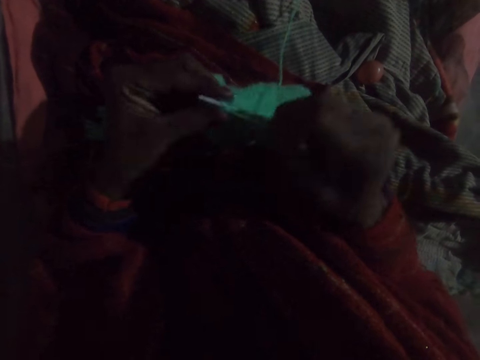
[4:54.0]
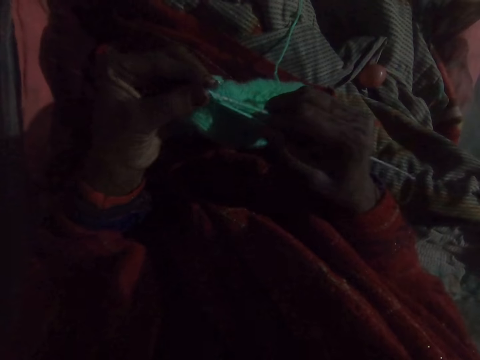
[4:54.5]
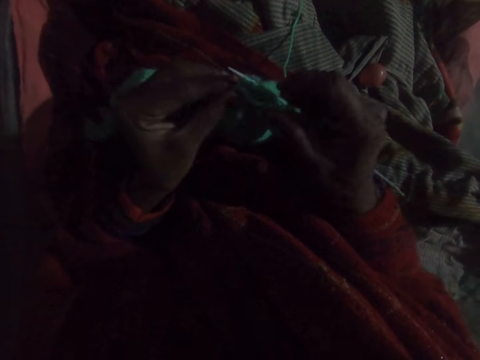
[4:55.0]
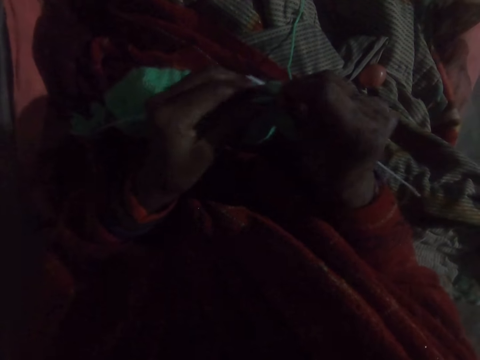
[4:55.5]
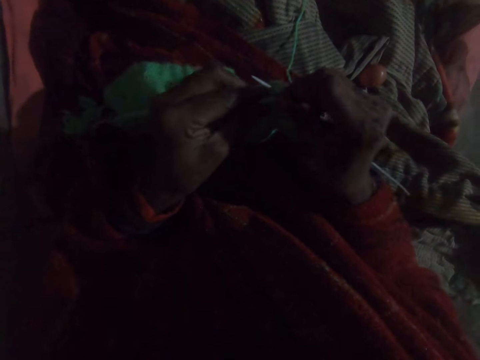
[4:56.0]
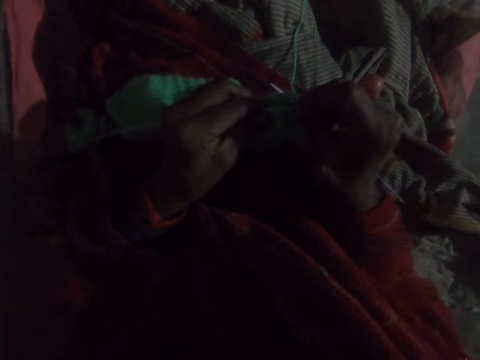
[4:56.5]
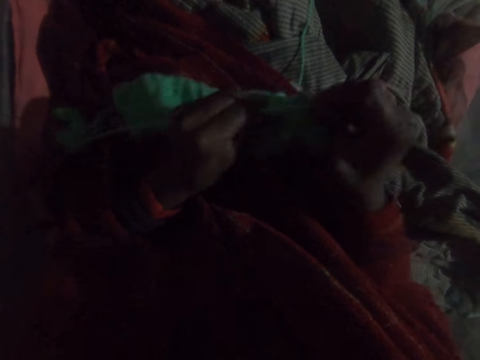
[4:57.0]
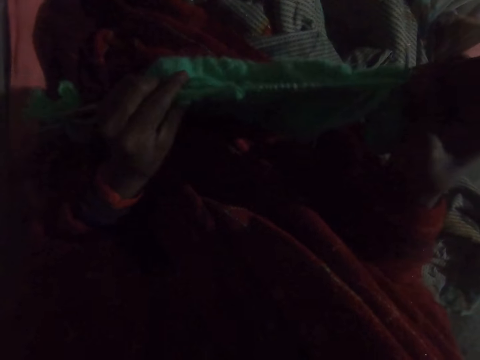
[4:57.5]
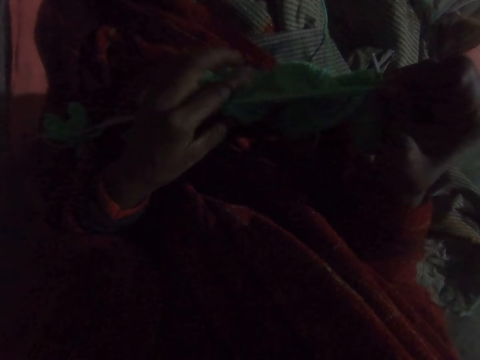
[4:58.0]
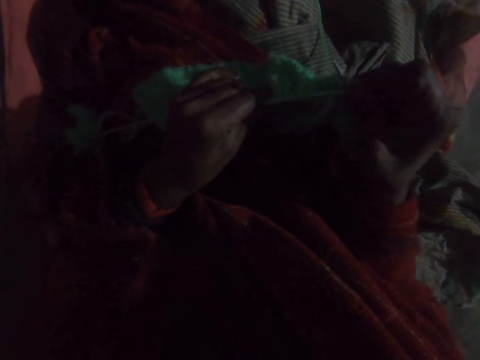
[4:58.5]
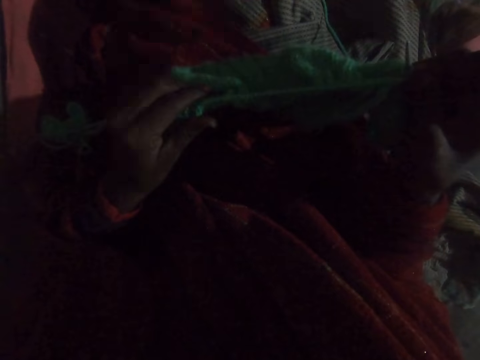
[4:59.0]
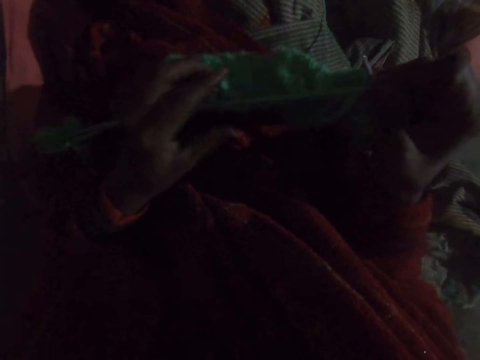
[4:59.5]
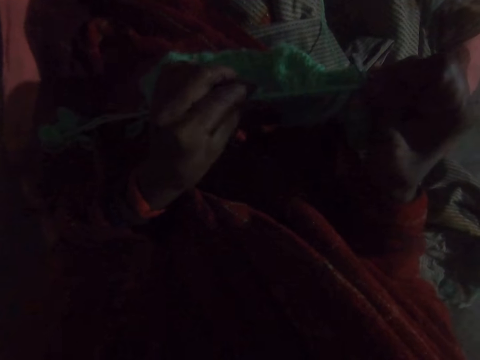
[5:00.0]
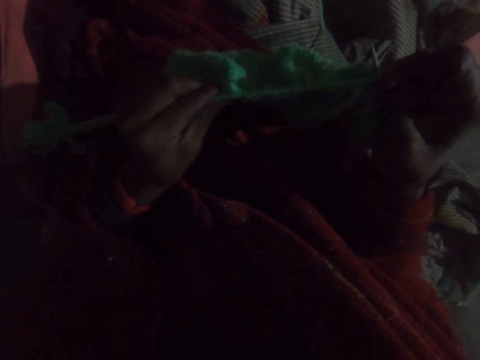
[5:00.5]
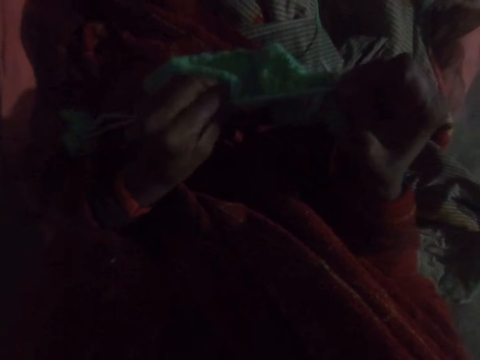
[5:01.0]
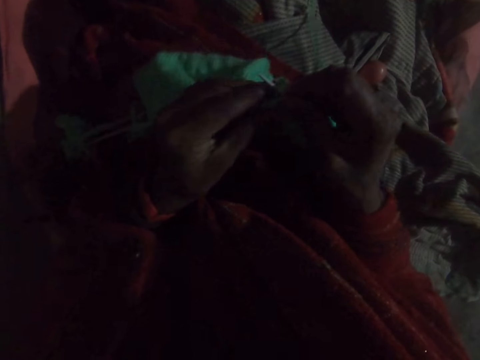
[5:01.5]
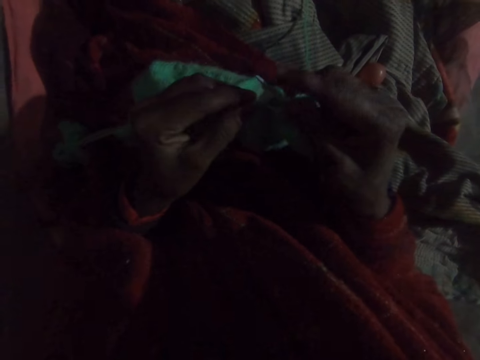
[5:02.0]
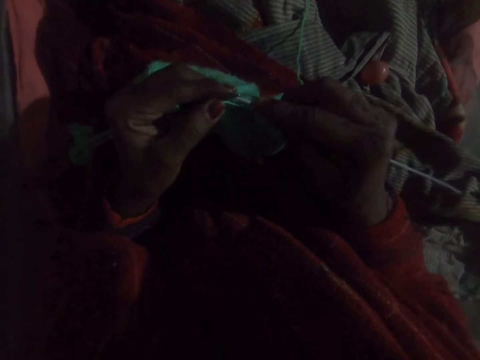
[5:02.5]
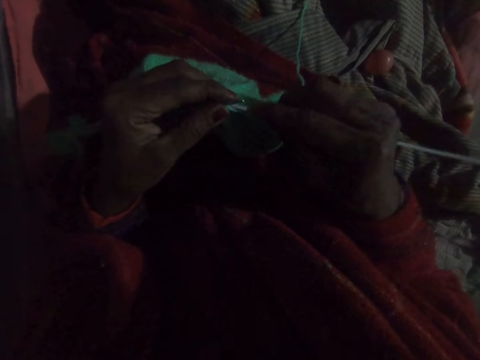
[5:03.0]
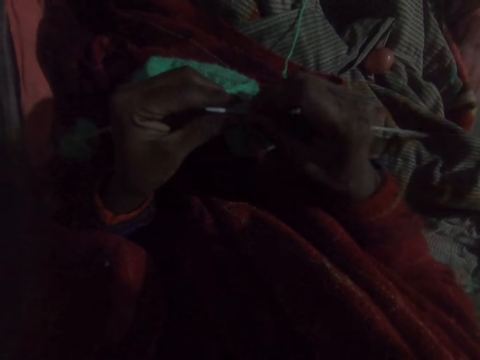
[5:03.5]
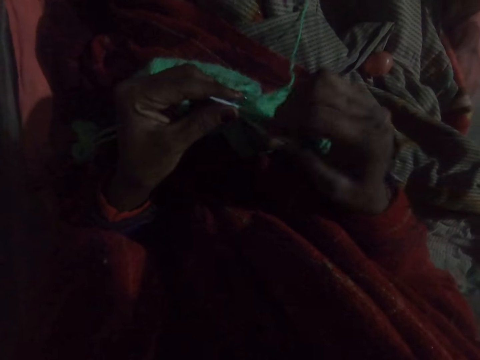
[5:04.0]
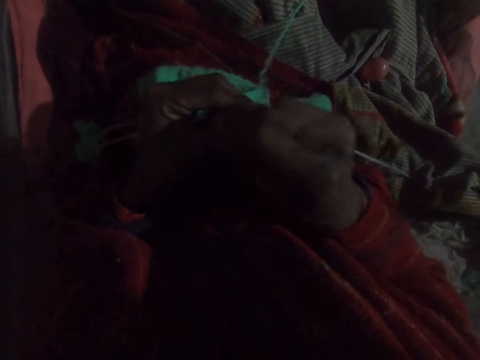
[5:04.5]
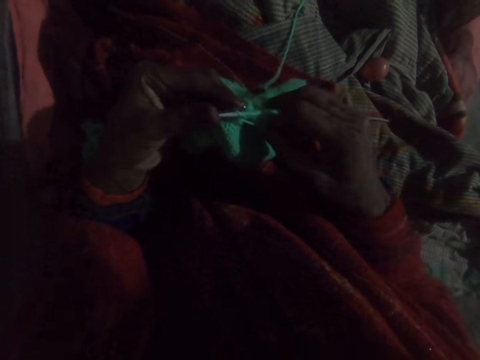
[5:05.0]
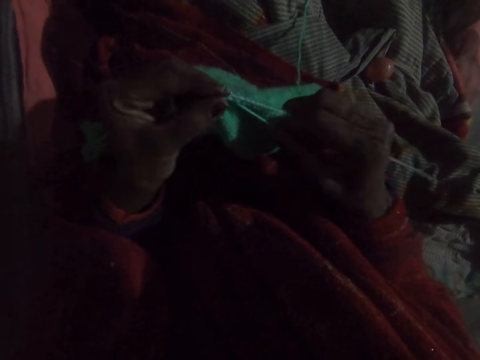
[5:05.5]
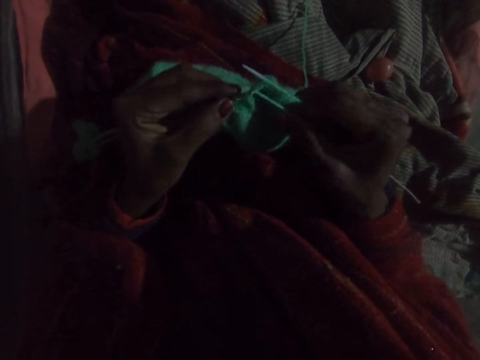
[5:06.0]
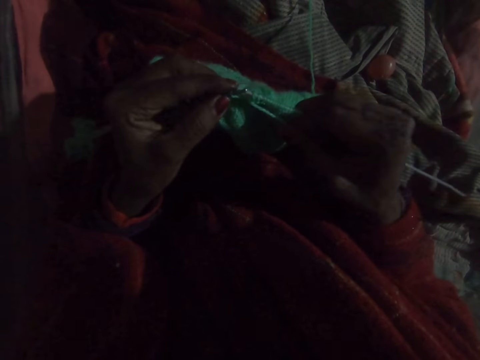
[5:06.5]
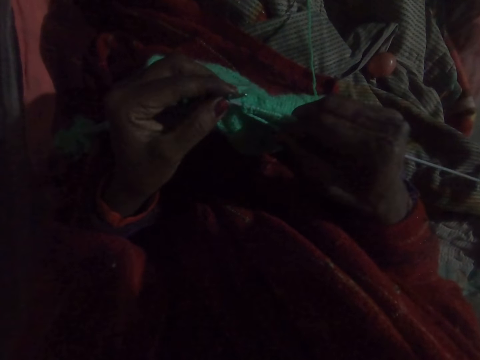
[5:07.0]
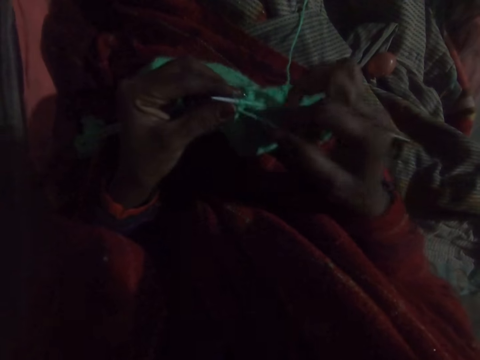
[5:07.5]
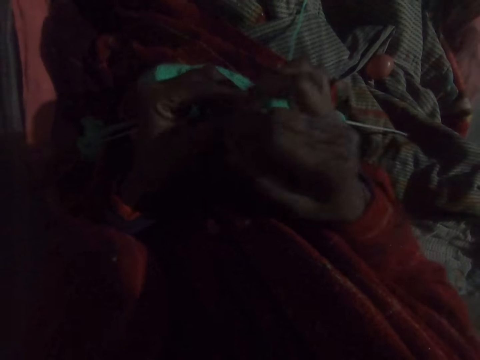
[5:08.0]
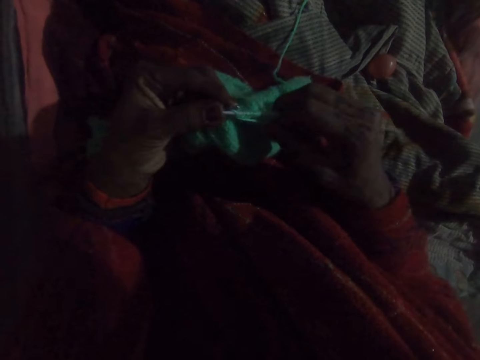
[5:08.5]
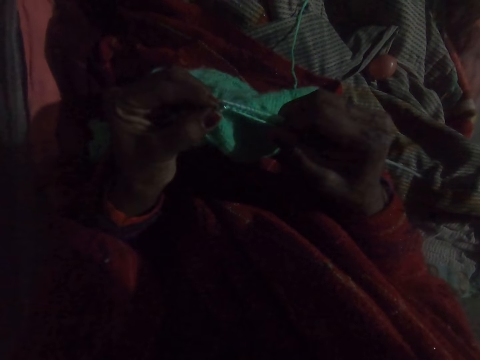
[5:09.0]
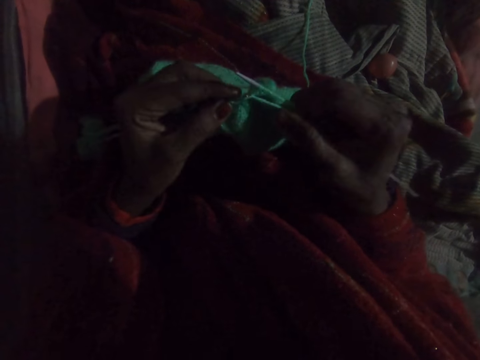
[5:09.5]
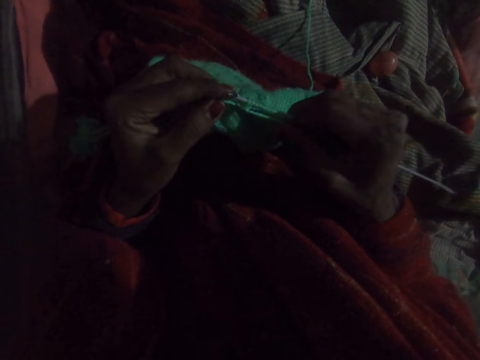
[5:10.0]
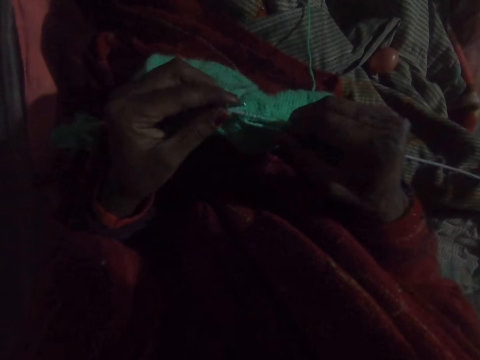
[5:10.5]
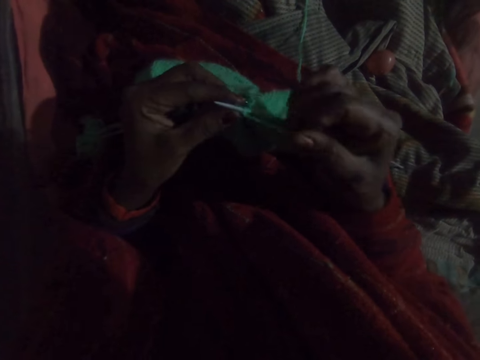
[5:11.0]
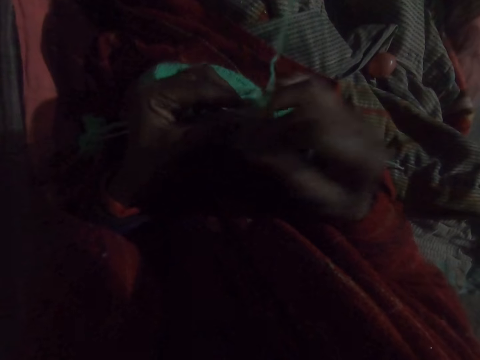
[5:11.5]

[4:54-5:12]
The camera wearer moves the thread. They push the fabric up on a knitting pin. They squeeze the fabric. They knit the fabric with the knitting pin and yarn. They move the thread. They weave the fabric. They move the thread.

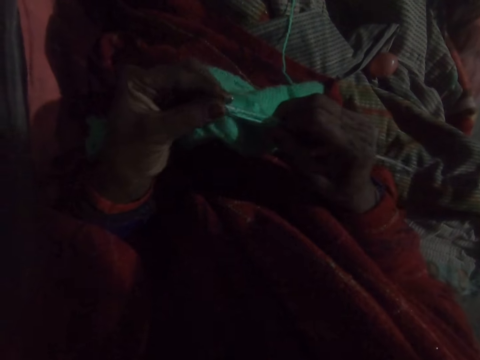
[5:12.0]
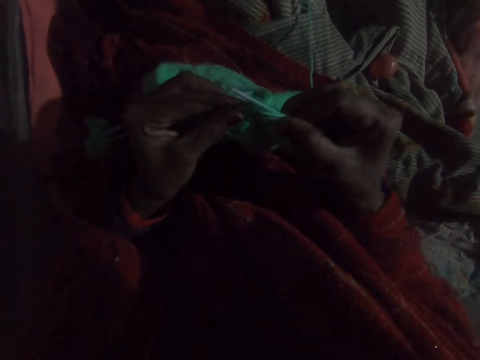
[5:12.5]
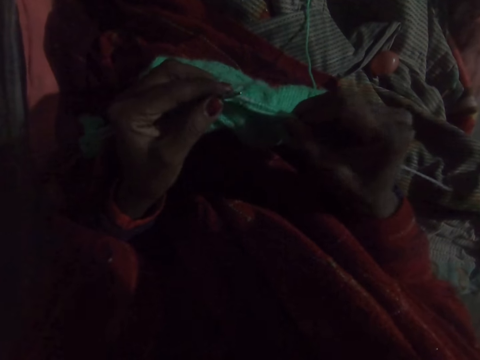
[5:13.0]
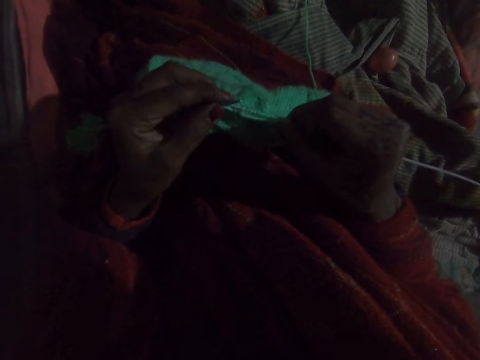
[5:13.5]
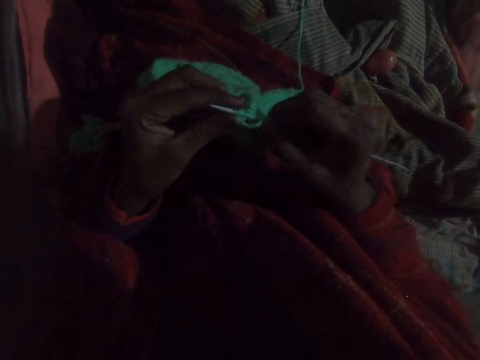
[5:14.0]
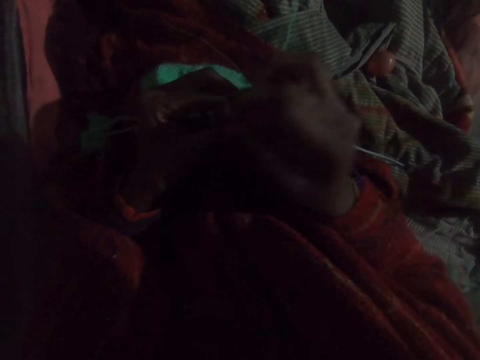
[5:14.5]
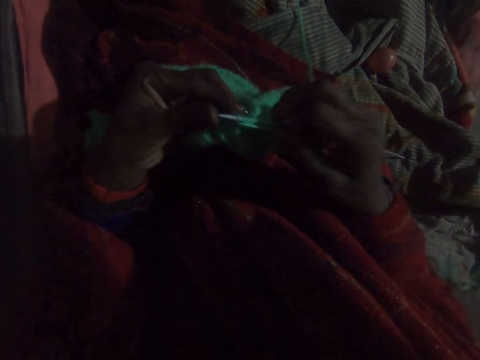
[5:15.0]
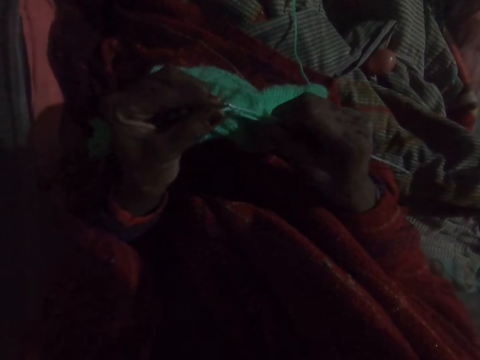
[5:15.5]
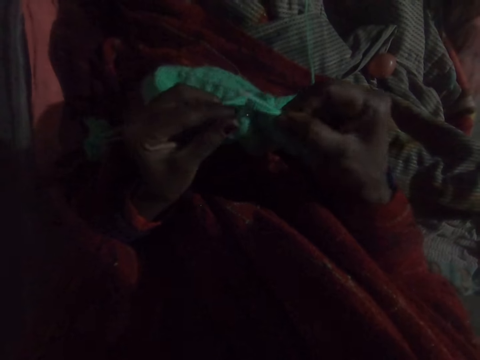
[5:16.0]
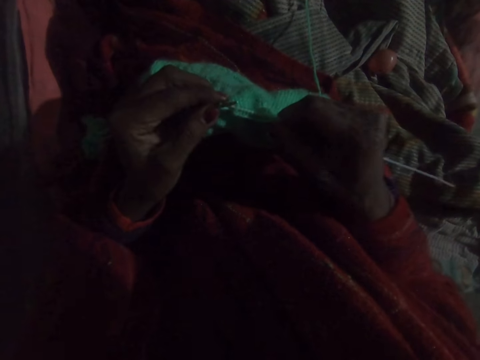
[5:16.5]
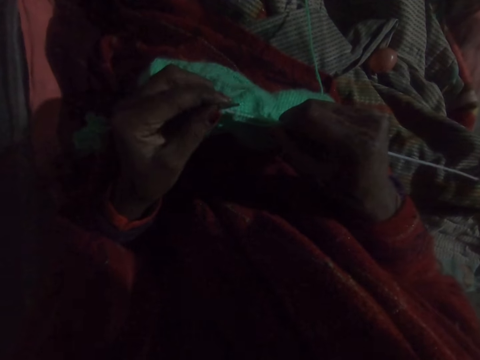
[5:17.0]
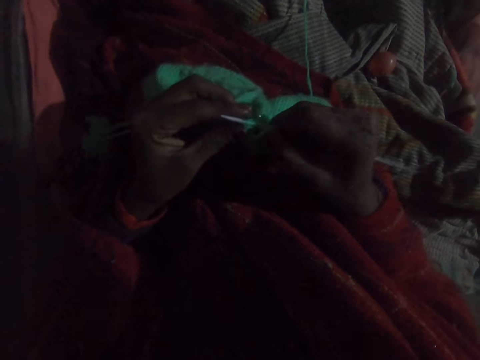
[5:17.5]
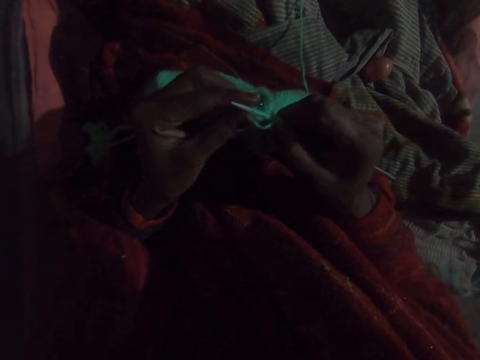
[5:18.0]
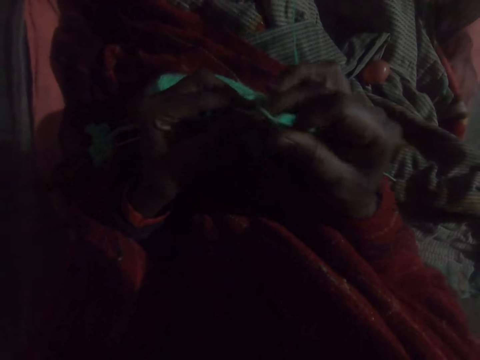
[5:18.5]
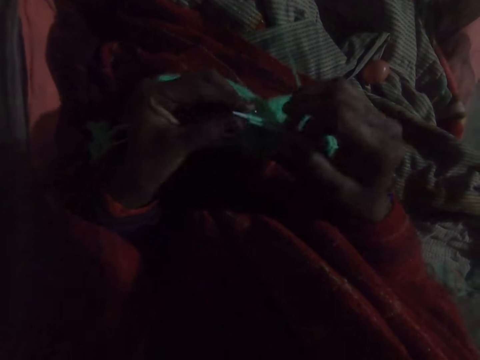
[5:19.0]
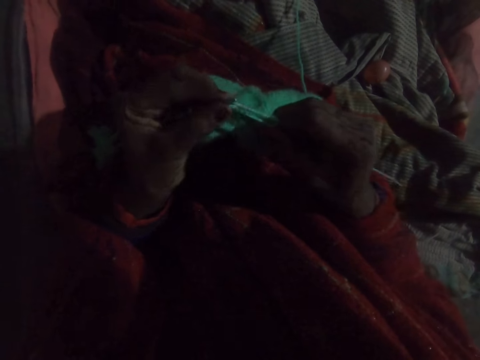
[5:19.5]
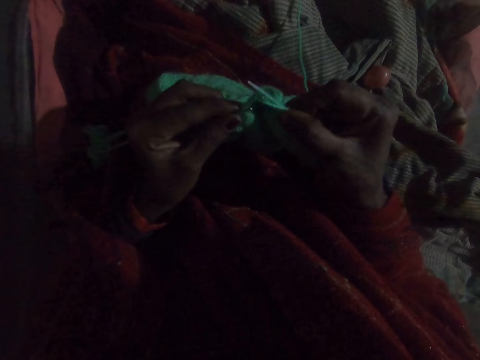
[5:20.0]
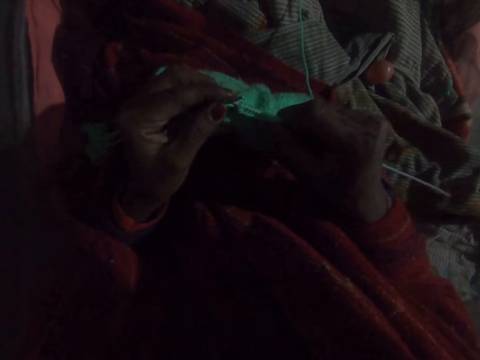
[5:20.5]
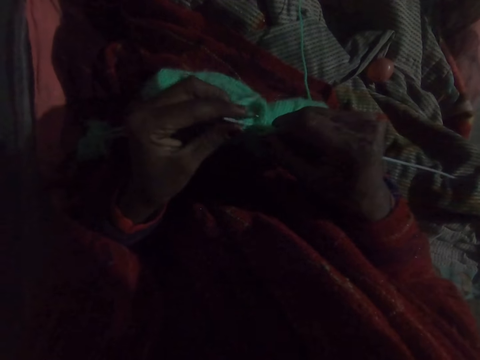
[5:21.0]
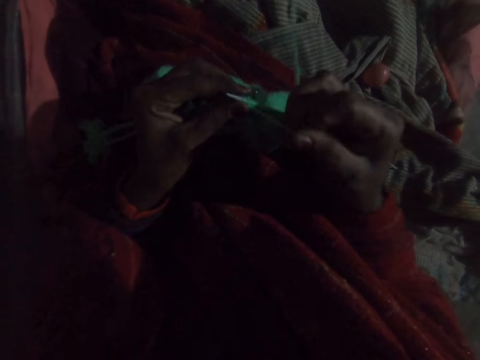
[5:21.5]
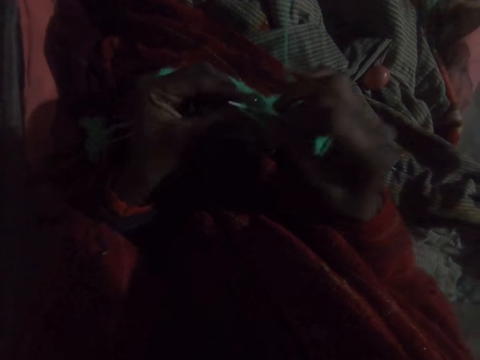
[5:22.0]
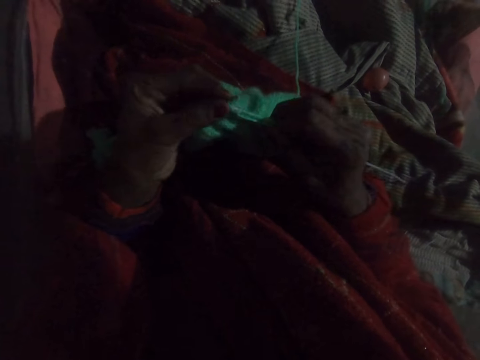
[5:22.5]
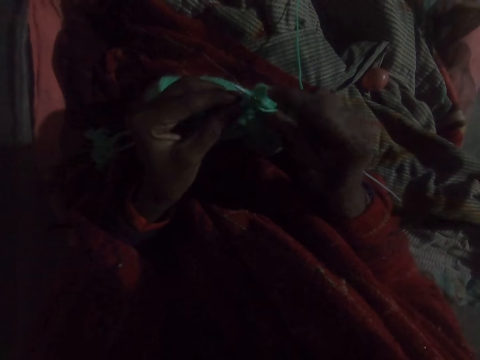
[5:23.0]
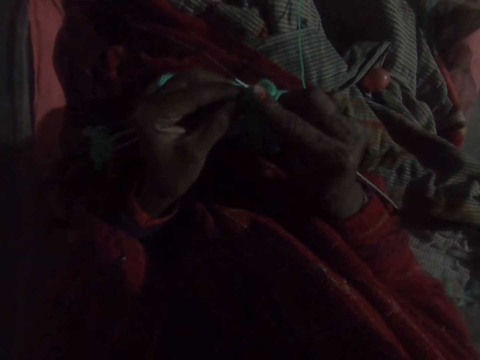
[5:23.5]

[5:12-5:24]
The camera wearer weaves the fabric. They move the thread. They weave the fabric. They move the thread. They weave the fabric. They move the thread.
